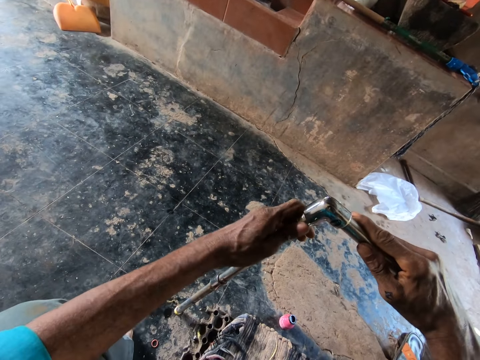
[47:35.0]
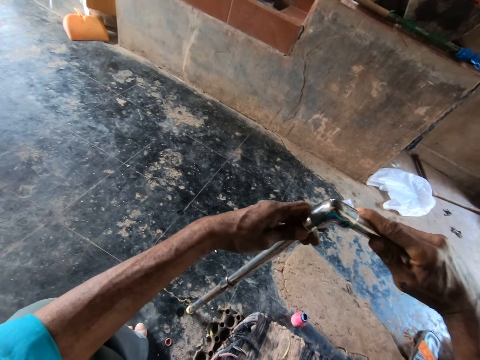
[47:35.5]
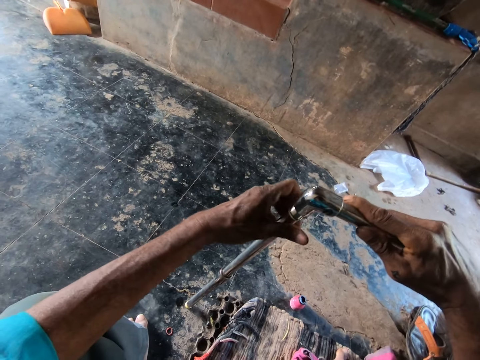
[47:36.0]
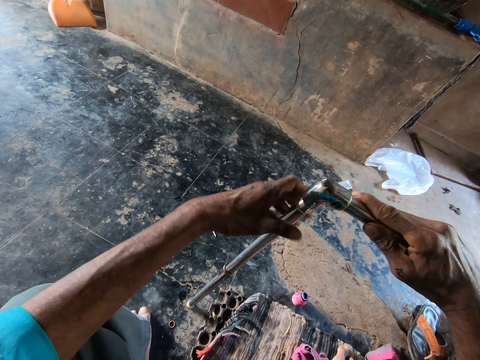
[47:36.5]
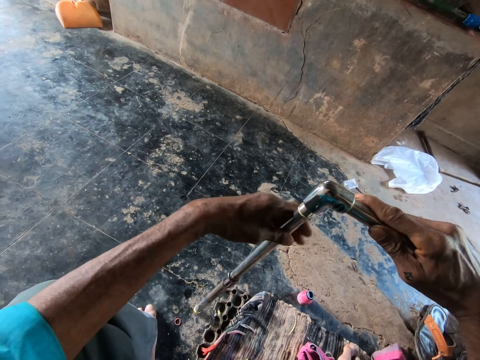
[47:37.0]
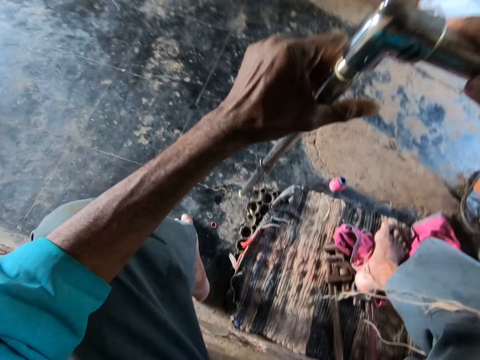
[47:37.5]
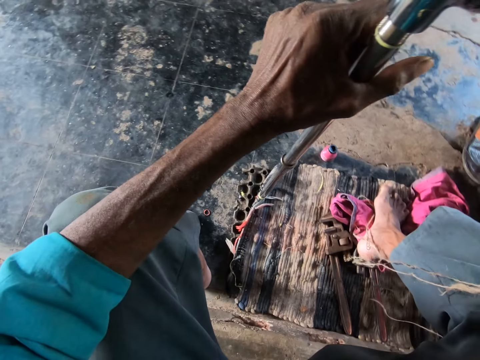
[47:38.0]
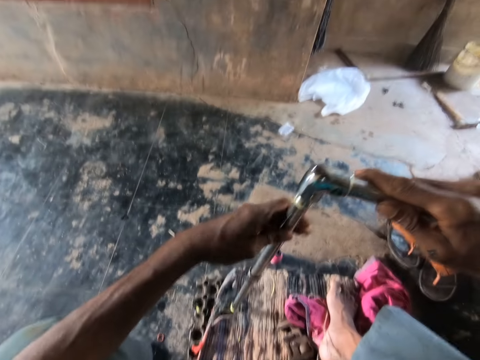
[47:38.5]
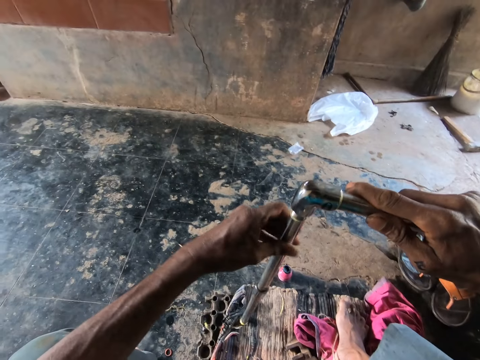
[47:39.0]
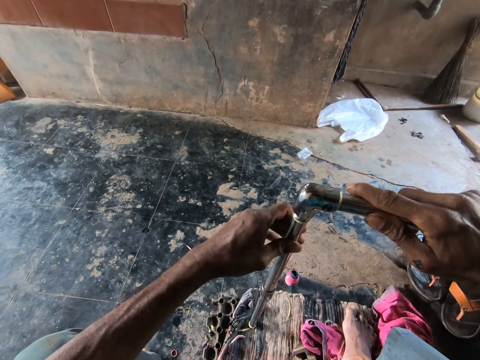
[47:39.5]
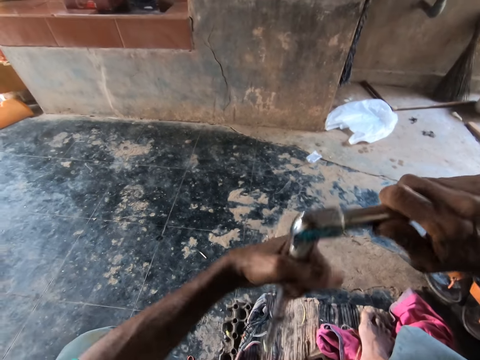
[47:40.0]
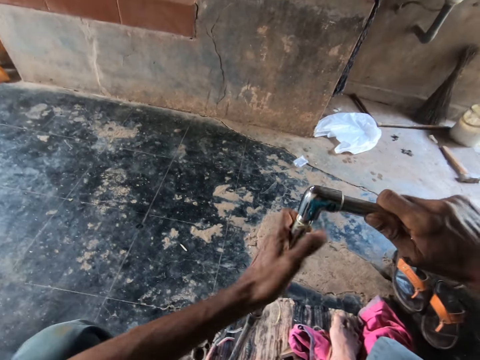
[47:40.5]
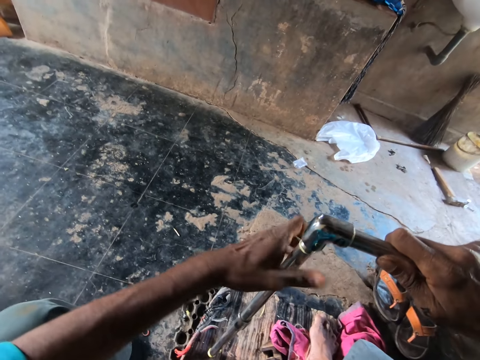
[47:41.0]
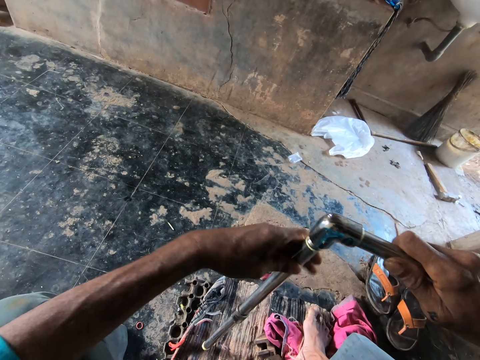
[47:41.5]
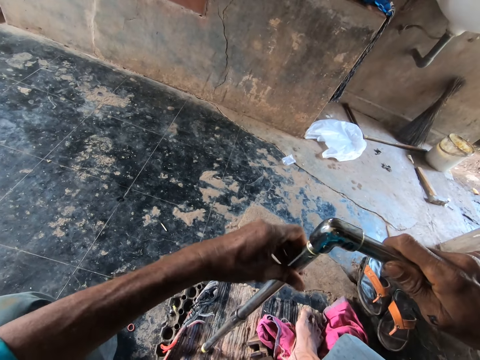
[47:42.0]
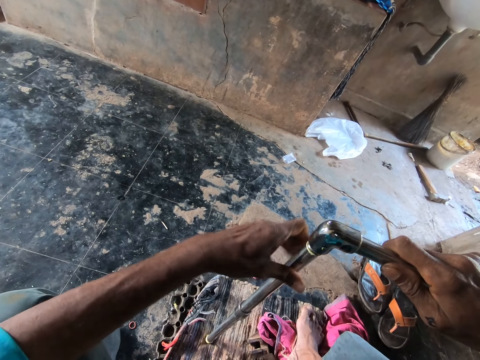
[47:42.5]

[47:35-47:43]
A man interacts with the camera wearer.

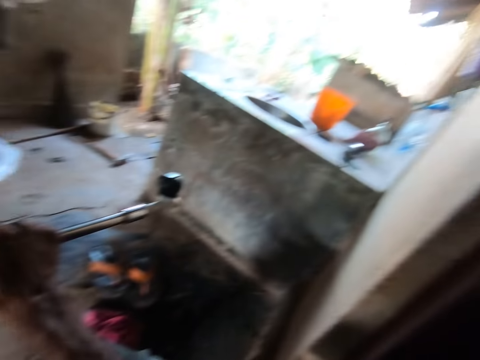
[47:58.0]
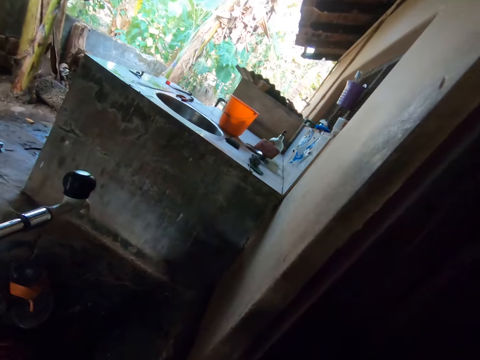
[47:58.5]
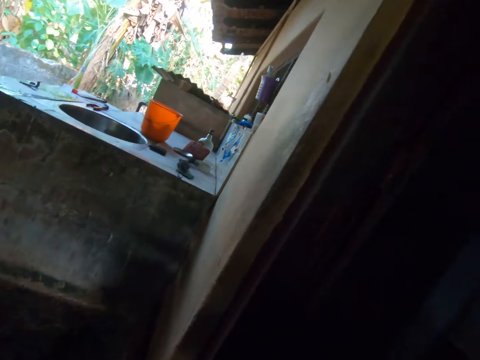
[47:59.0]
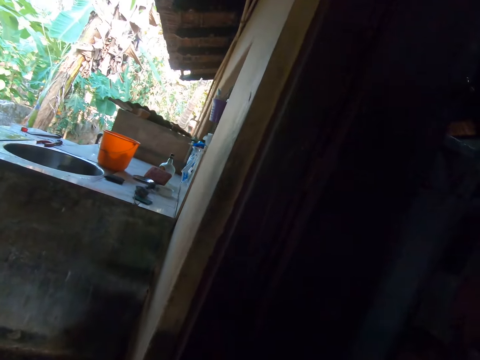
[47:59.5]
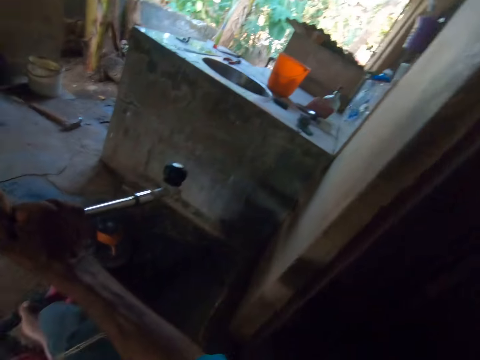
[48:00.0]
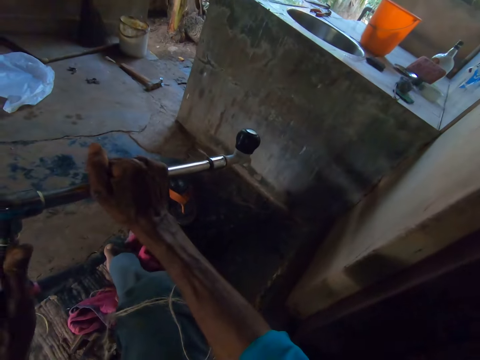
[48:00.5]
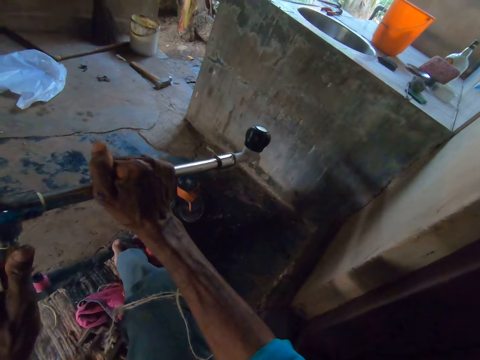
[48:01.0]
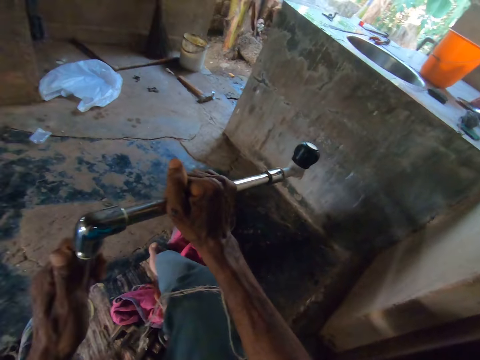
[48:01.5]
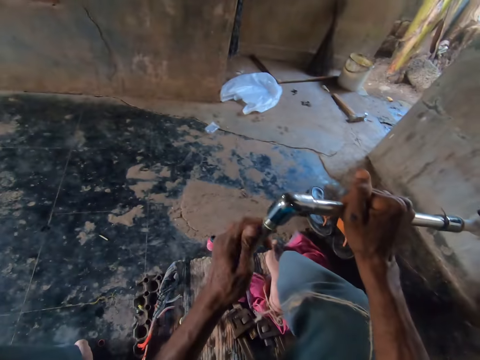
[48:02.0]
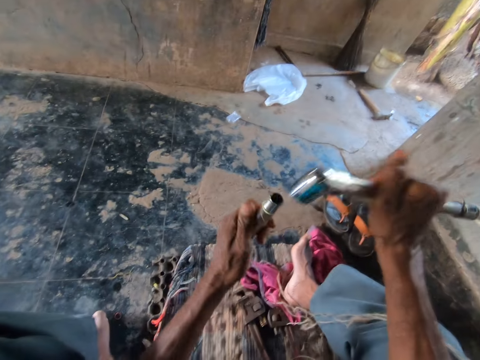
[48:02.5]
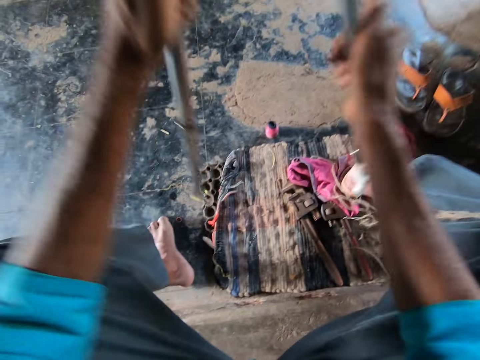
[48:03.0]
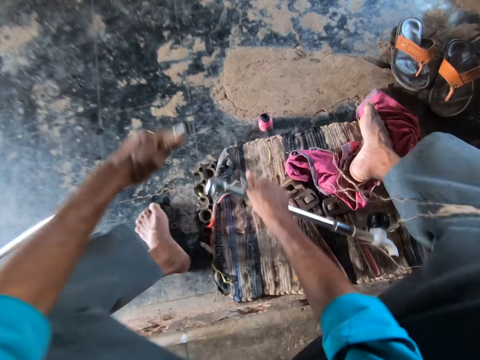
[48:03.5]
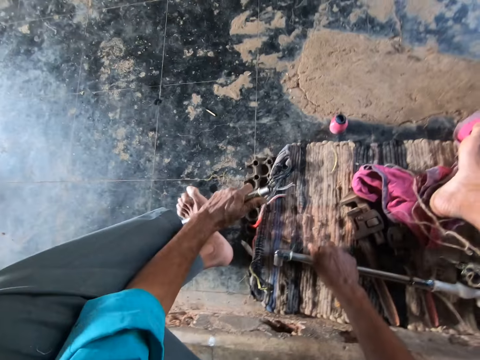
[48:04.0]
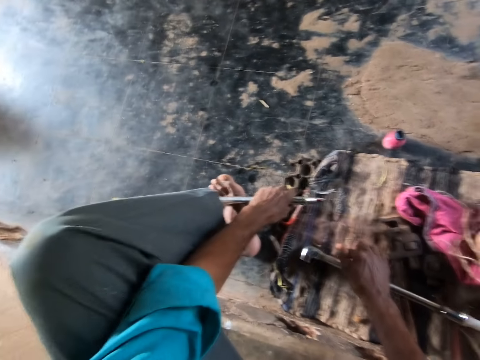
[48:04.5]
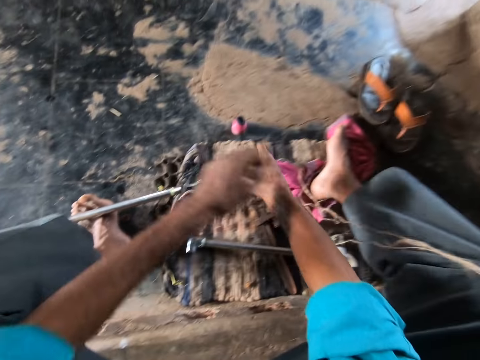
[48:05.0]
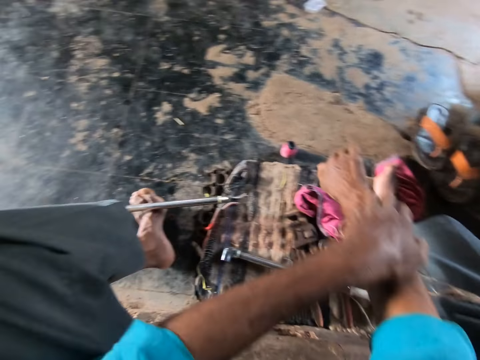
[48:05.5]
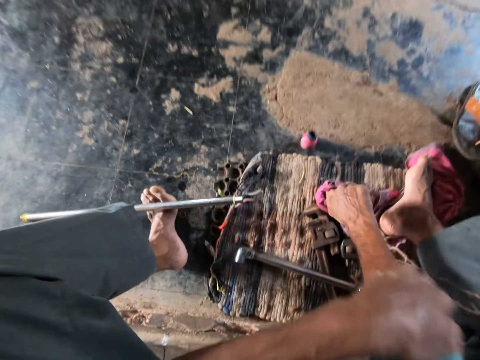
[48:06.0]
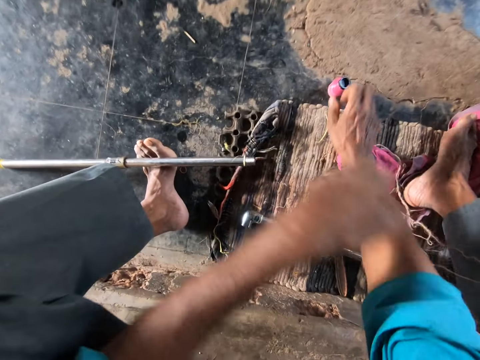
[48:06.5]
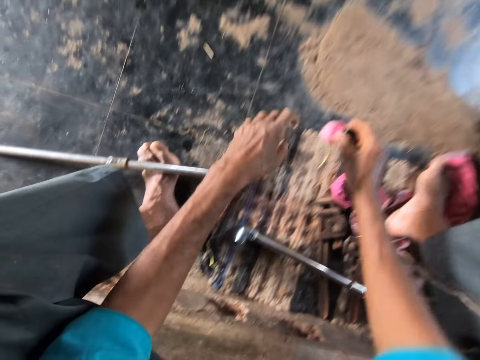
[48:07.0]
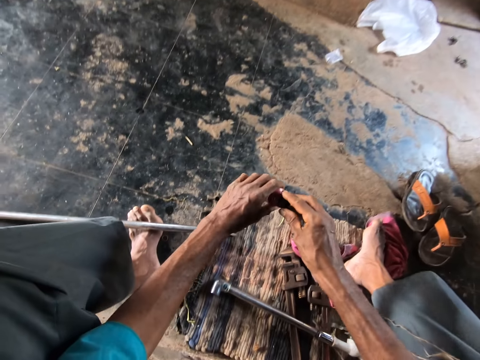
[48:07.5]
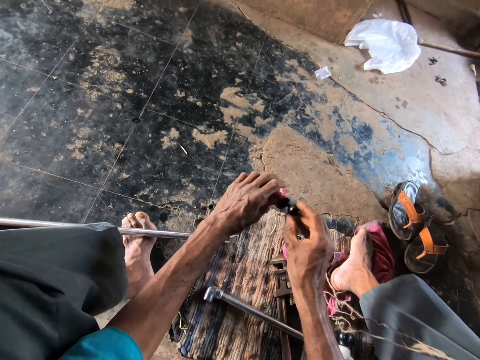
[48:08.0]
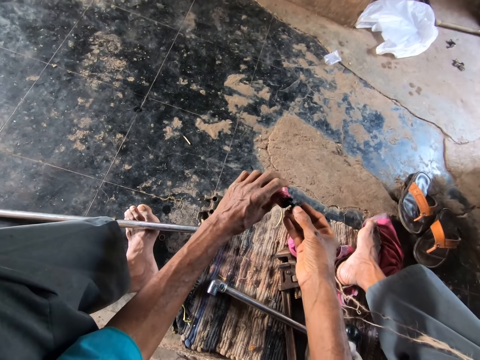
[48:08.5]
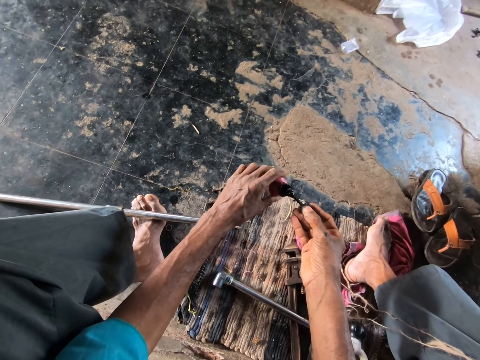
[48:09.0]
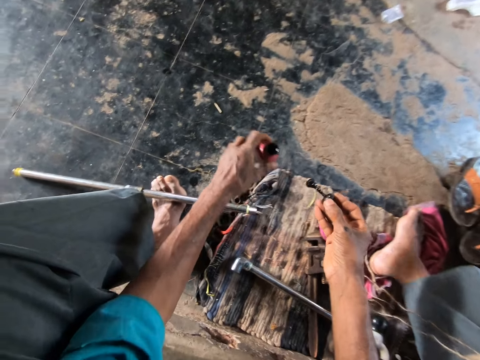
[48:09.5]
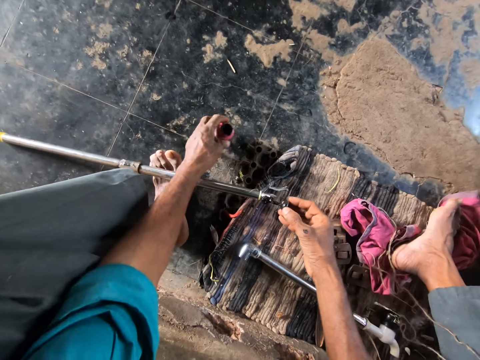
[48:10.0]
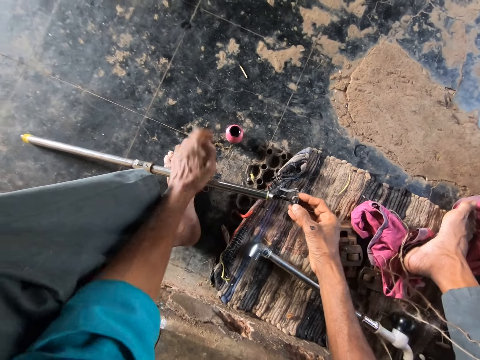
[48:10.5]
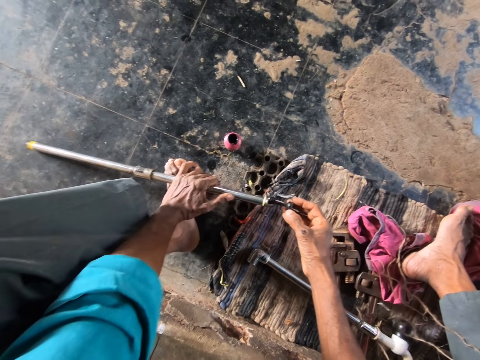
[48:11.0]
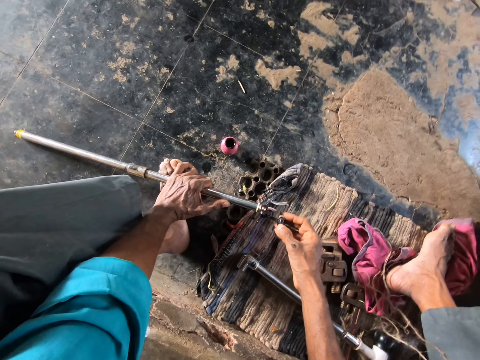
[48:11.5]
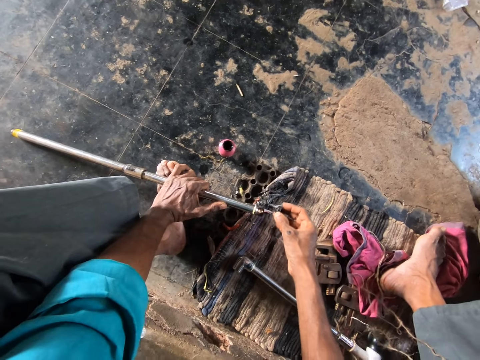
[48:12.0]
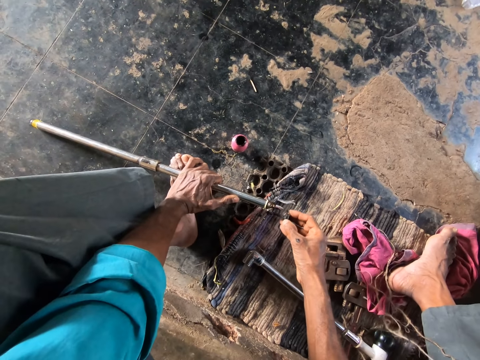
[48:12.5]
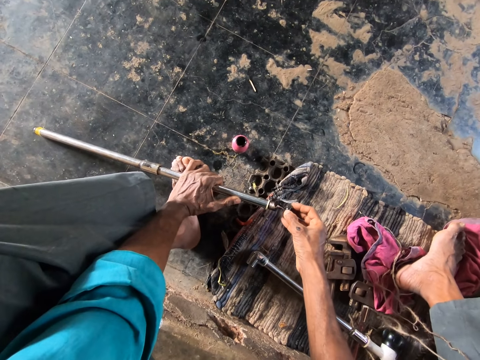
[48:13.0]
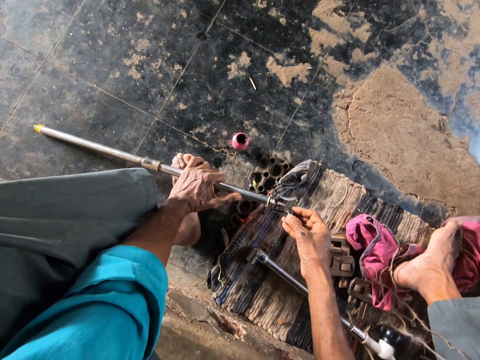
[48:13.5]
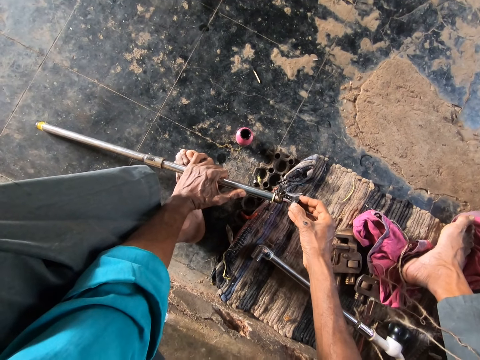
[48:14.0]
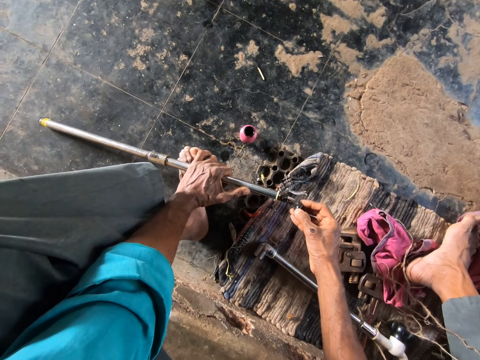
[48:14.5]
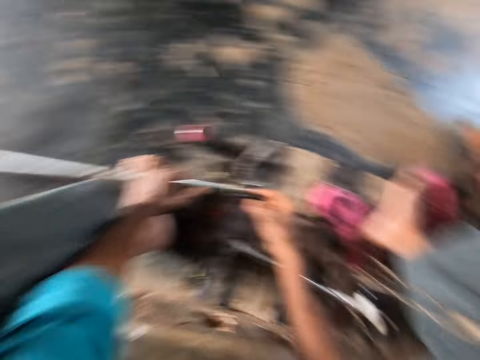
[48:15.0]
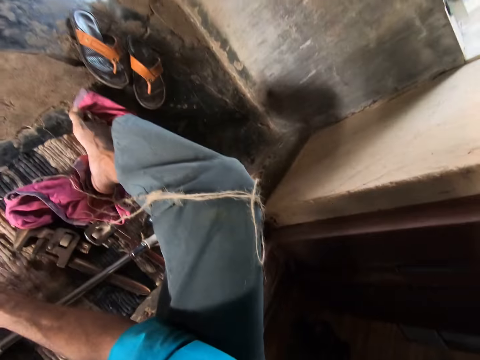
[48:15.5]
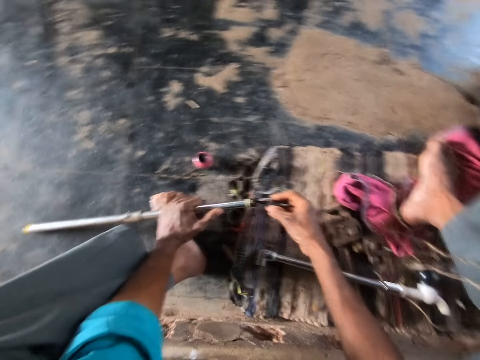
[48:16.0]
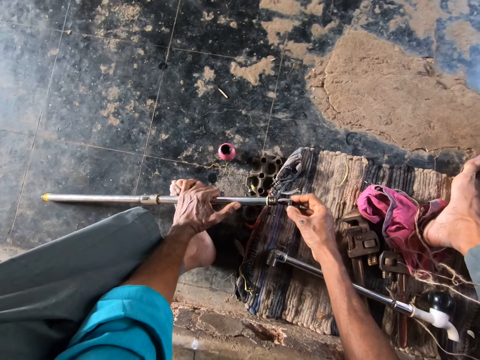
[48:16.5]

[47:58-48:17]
The camera wearer looks around. He unscrews the pipes with both hands. He drops the pipe on the ground with his left hand. He drops the pipe on the ground with his right hand. He itches his right hand with his left hand. He picks up a bottle of glue from the ground with his right hand. He applies glue on the pipe with the brush in his right hand. He opens the glue bottle. He holds the pipe on the ground with his left hand. He places the glue bottle on the floor.
